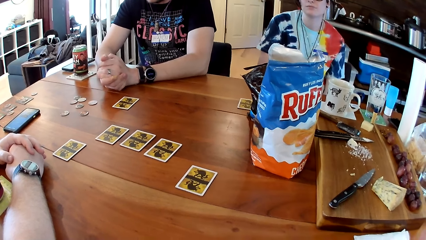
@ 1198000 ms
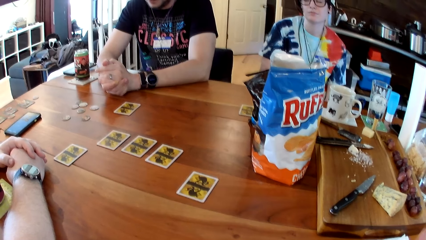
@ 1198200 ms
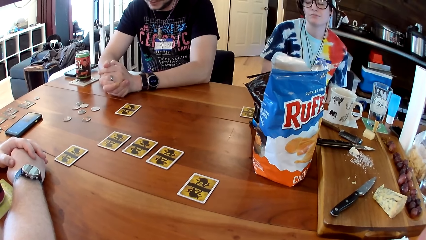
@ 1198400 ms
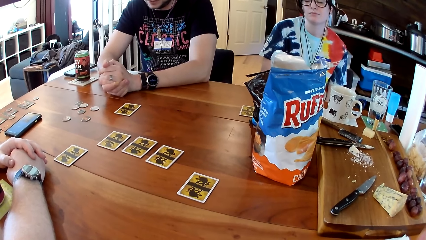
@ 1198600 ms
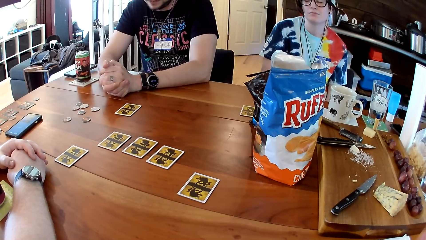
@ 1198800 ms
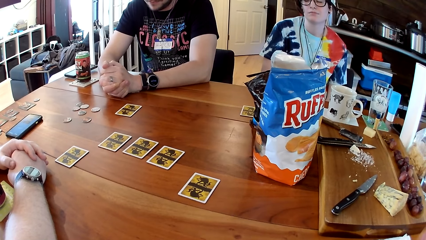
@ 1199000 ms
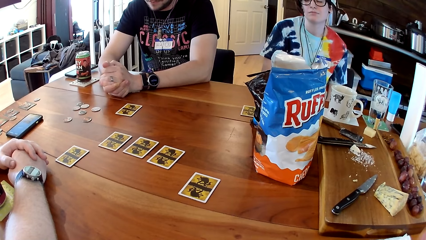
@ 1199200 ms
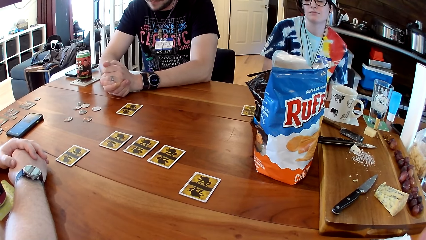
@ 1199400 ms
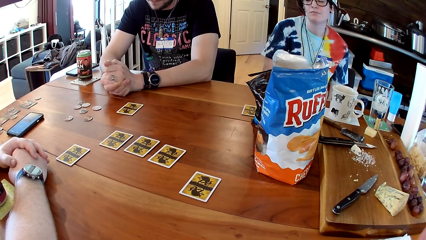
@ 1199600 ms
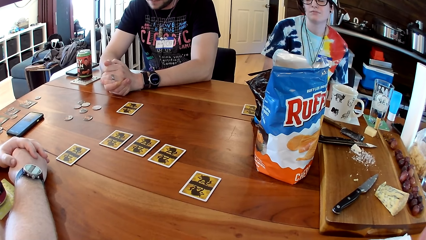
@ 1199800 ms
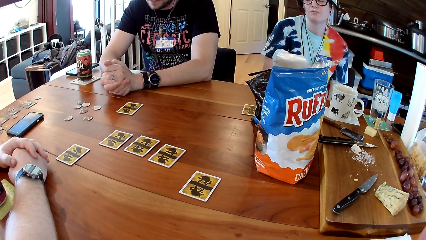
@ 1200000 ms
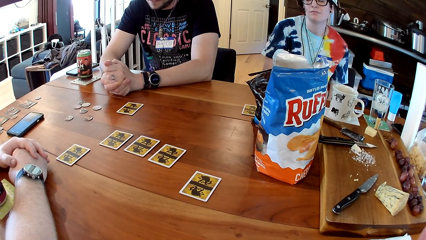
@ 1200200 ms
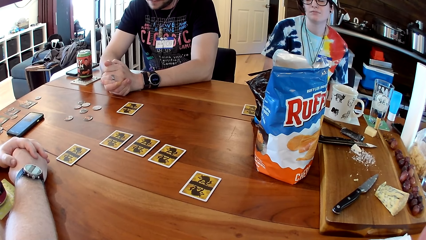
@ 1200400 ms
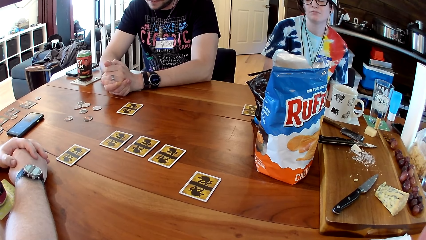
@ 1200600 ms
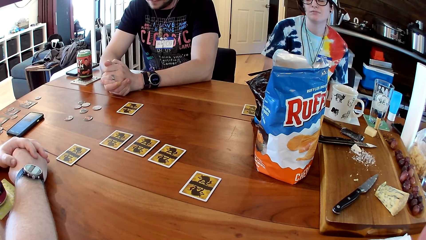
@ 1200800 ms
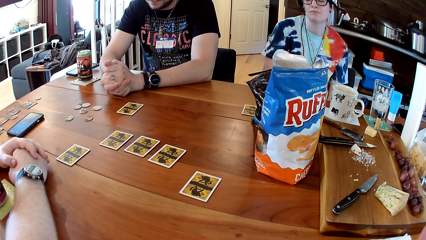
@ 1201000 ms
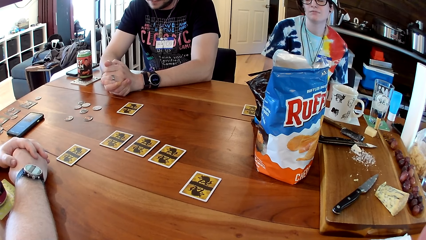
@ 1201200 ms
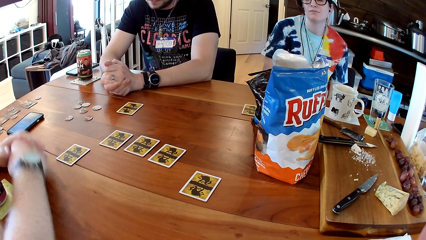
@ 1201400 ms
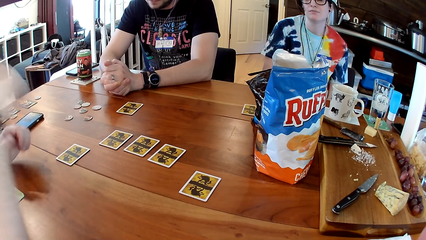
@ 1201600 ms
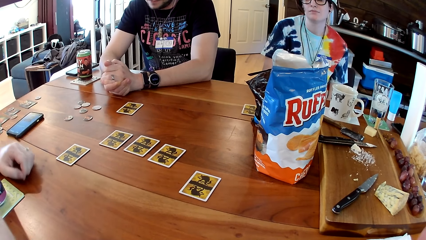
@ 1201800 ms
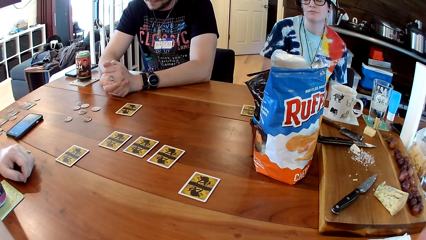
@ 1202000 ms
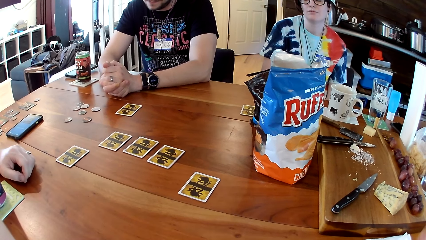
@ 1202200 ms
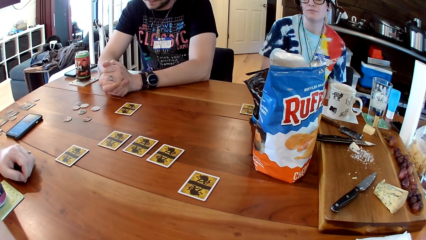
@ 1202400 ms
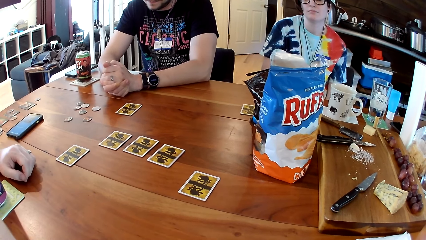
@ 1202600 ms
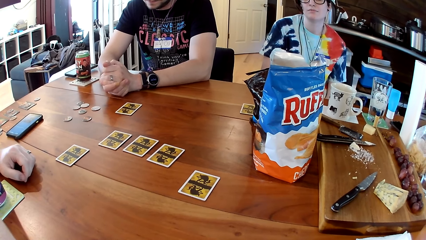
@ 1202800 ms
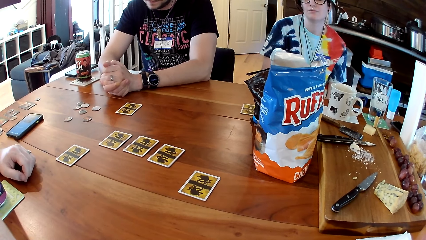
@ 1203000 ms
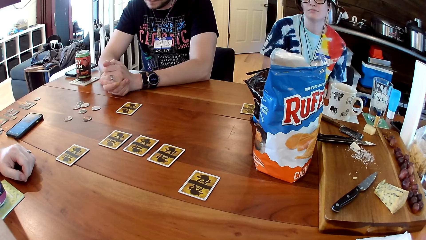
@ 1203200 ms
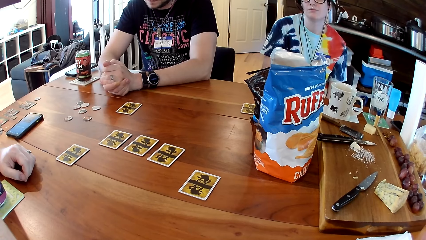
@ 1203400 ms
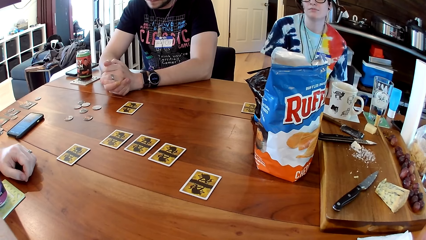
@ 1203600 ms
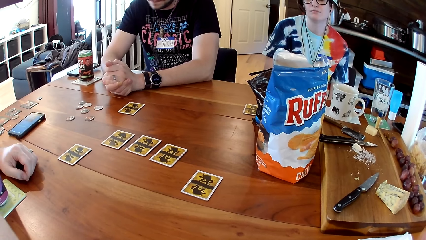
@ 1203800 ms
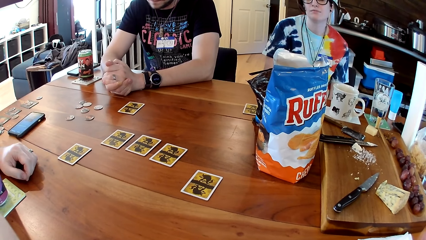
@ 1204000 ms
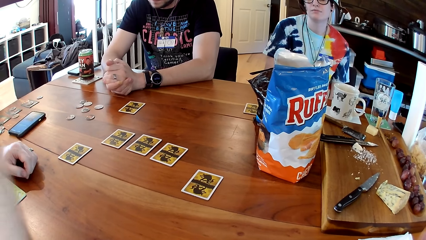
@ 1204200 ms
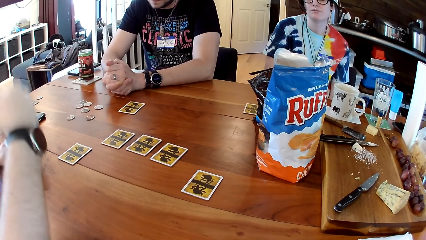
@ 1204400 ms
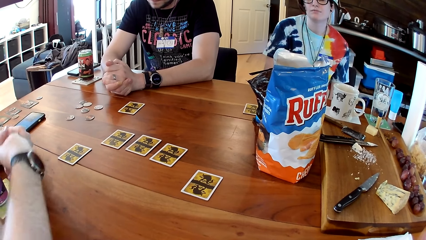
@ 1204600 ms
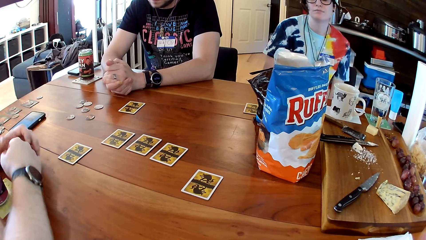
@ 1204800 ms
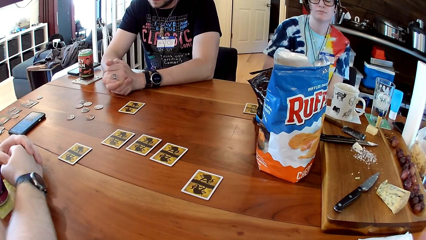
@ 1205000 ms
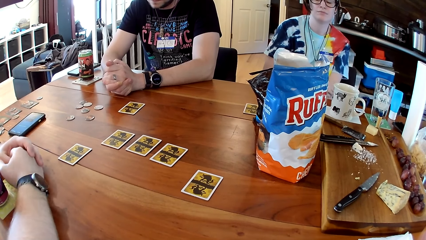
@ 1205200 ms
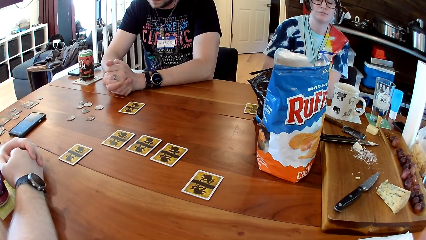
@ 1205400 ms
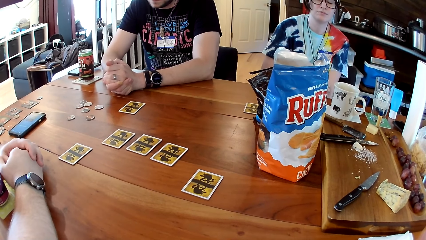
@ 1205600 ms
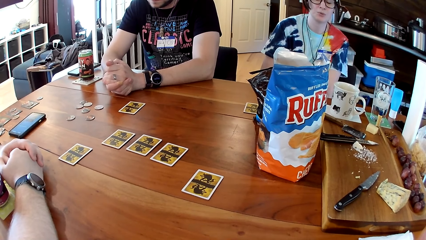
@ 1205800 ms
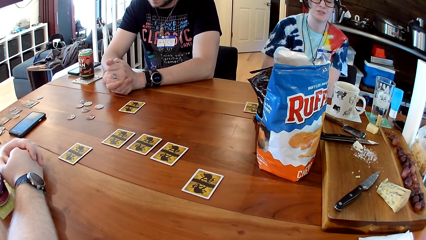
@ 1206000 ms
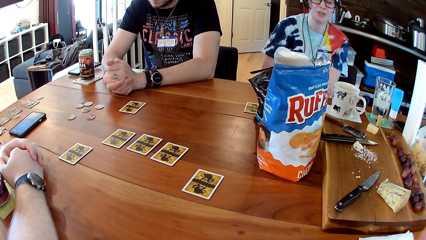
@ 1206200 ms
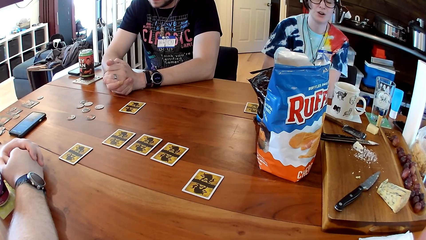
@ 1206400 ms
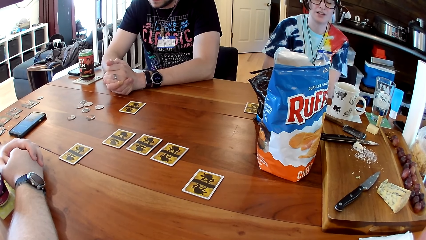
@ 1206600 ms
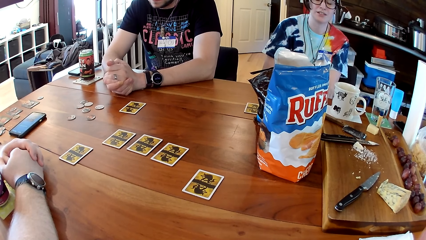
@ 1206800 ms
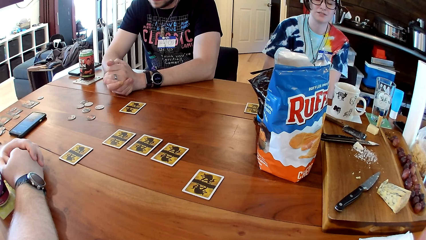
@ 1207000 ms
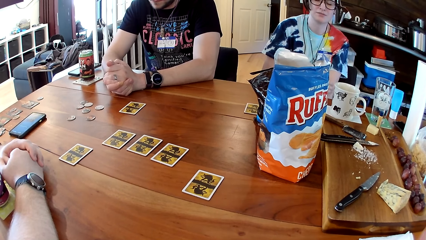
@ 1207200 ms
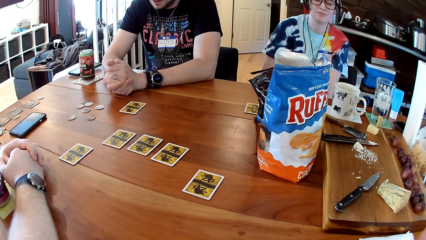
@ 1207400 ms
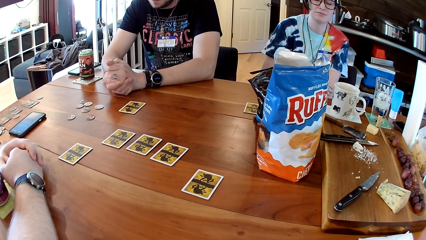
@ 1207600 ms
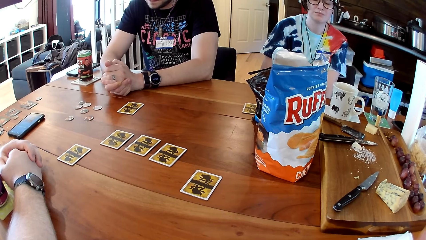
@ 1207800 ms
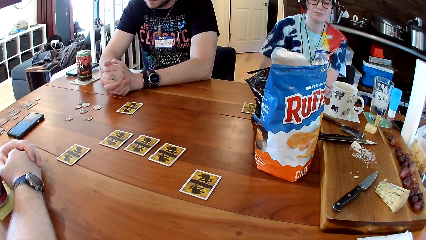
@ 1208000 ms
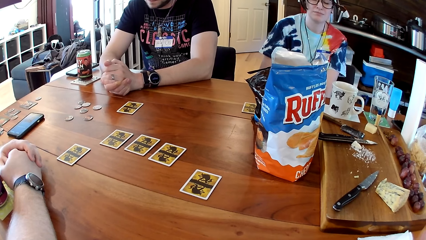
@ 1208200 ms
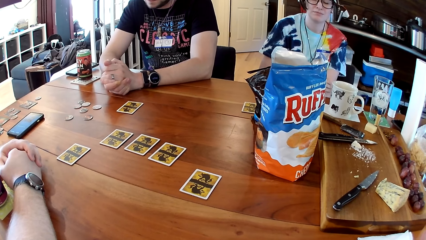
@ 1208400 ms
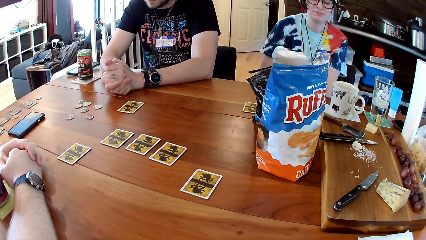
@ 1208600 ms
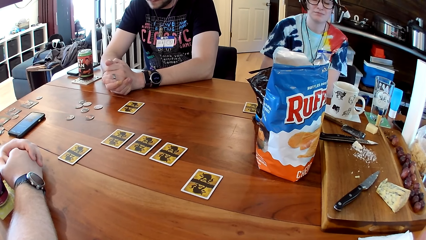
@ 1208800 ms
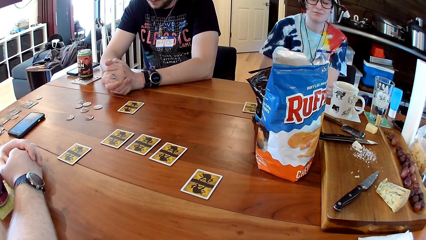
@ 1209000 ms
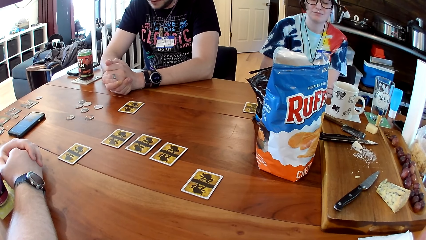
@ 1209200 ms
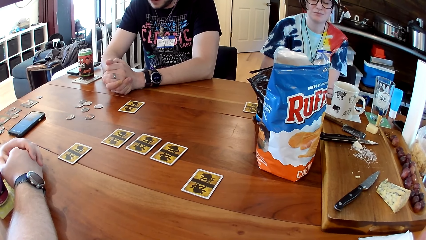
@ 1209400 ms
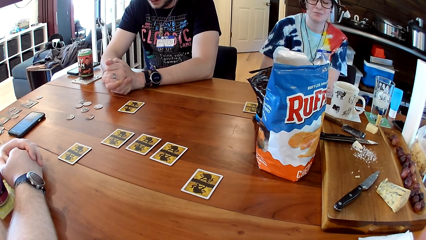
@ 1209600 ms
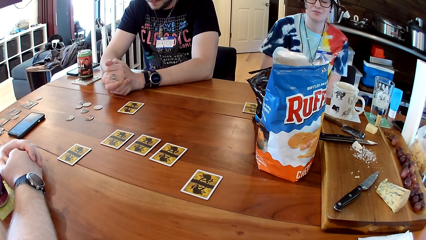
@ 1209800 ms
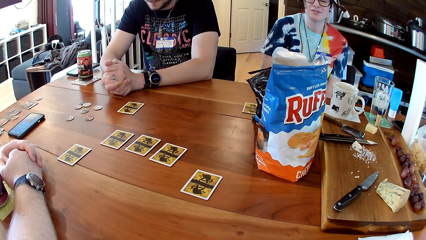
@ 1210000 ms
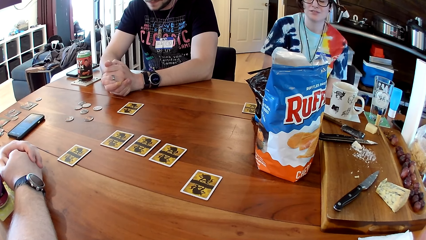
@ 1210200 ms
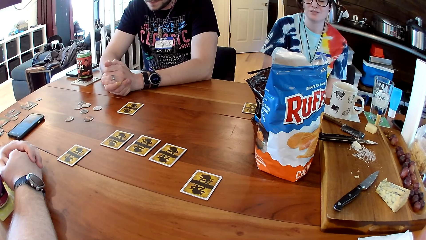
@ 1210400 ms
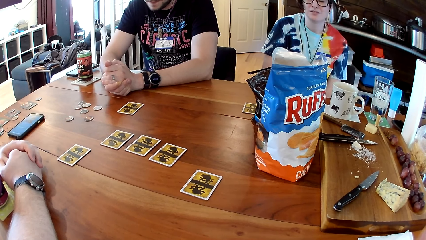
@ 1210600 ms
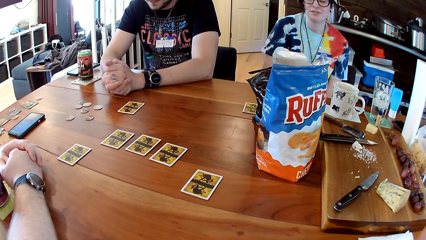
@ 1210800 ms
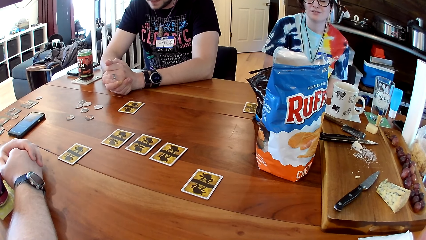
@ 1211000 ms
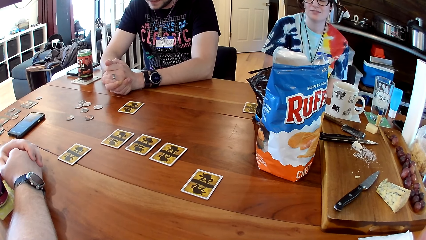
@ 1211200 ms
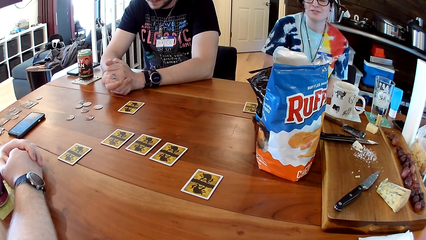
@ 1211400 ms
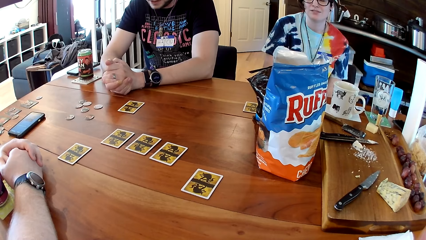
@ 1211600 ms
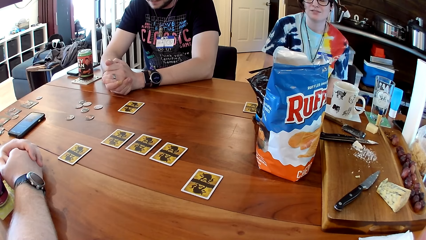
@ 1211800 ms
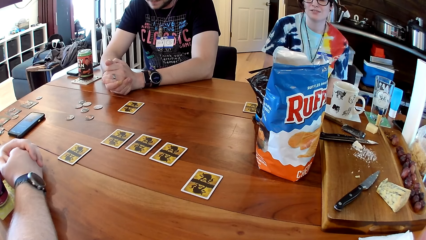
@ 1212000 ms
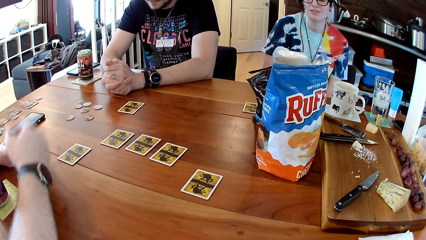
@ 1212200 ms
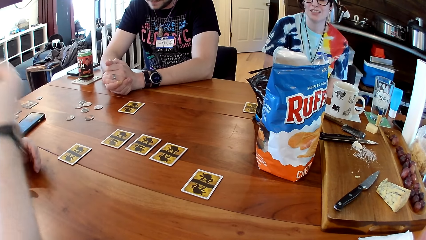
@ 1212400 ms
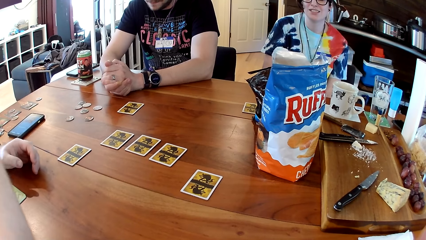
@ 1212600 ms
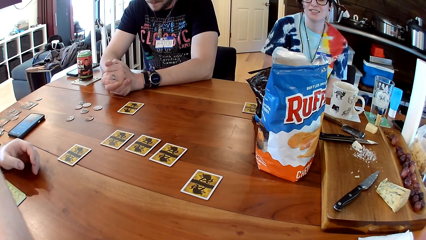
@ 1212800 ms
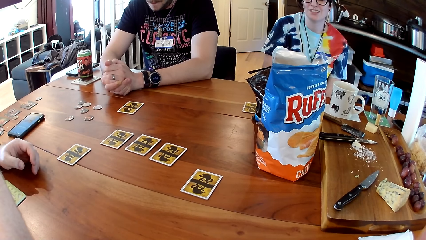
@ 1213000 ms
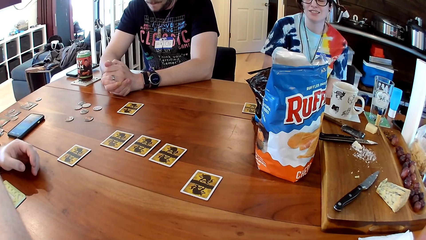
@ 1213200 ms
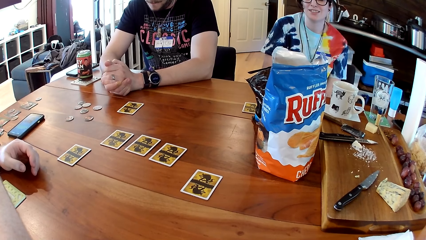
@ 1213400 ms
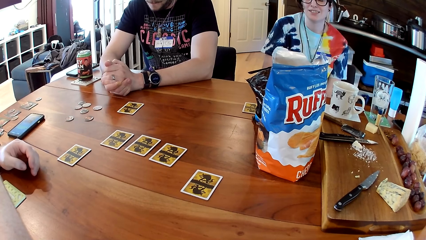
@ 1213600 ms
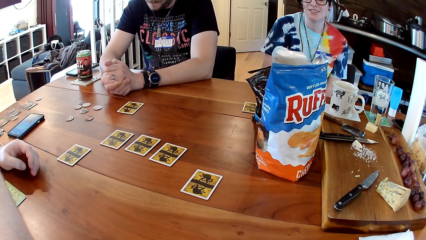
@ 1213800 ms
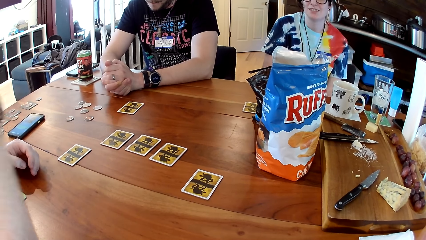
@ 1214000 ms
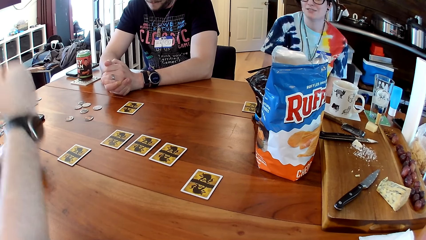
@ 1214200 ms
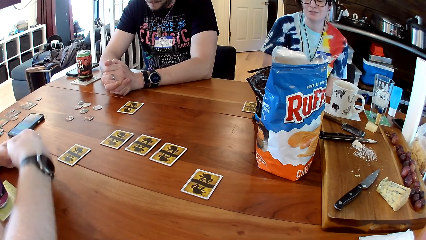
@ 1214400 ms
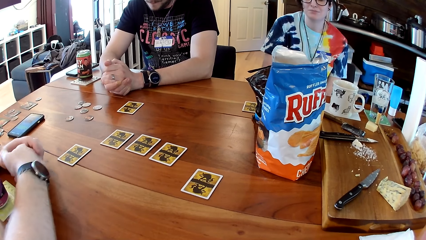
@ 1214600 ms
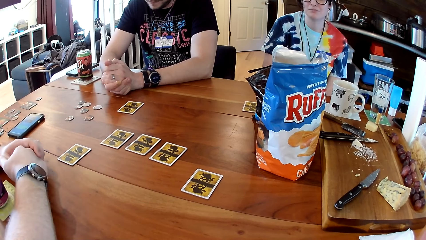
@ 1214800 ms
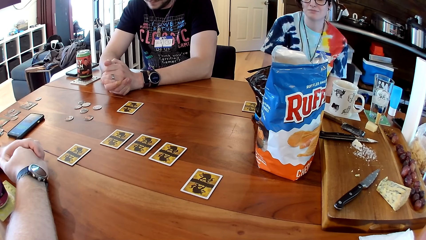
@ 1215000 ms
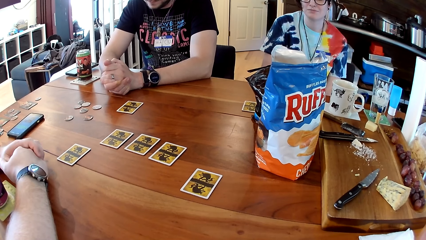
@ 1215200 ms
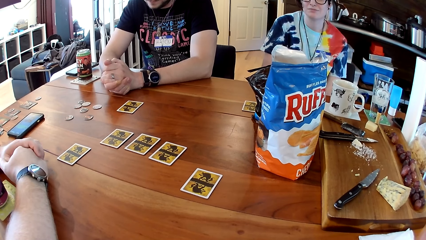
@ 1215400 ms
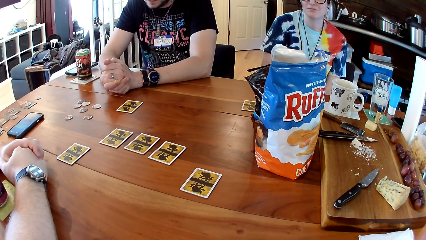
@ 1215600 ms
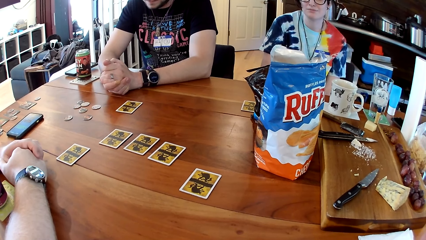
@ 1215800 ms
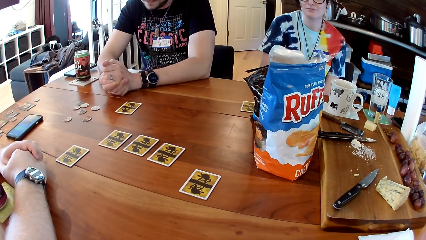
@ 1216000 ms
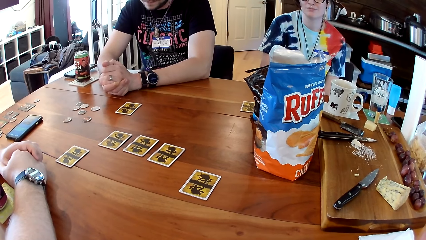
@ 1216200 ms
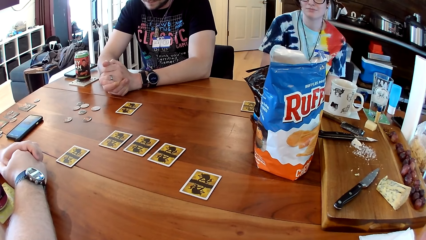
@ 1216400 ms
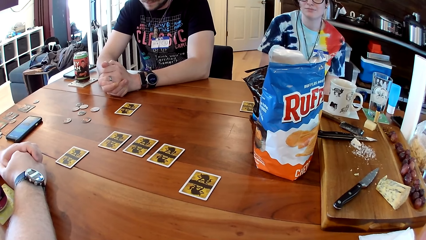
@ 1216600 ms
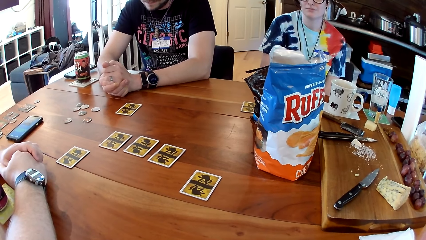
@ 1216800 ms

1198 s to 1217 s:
A woman puts down her hand. A man touches his face with his right hand. The man lifts his hand. The man drops his right hand on the table. The man touches his face with his right hand. The man lifts his hand. The man drops his right hand on the table.
